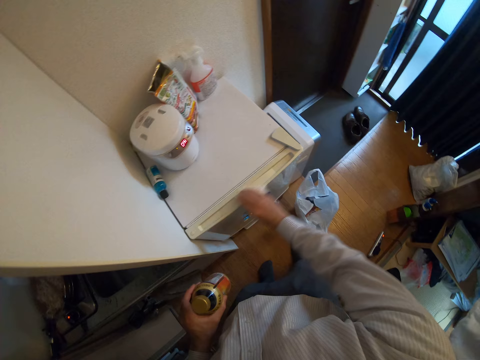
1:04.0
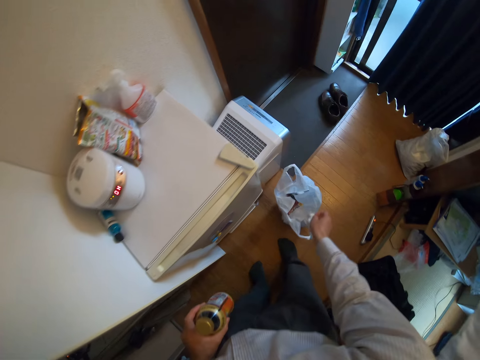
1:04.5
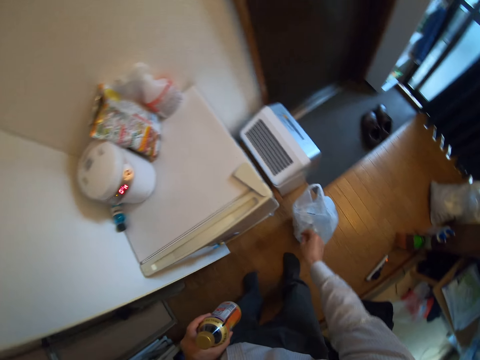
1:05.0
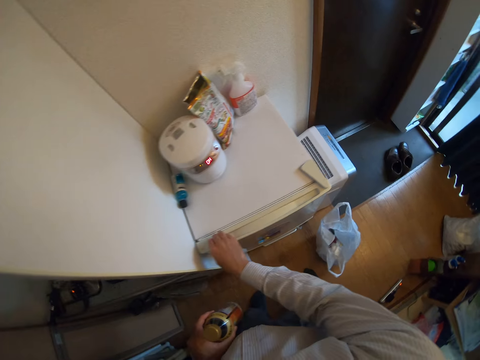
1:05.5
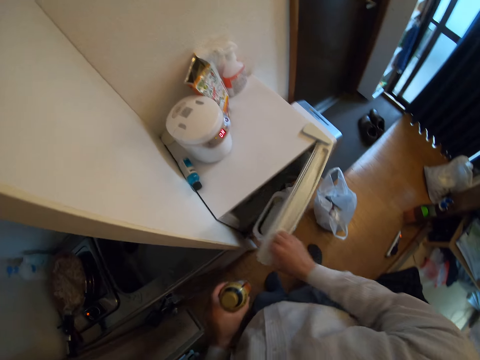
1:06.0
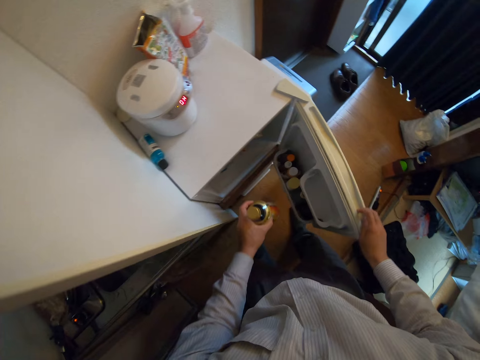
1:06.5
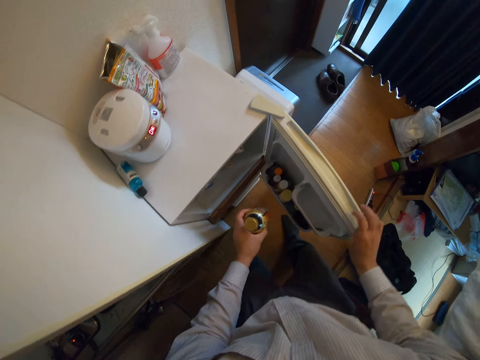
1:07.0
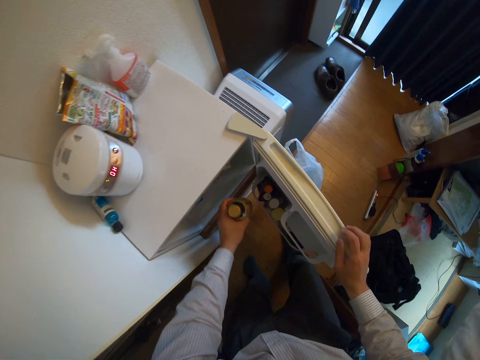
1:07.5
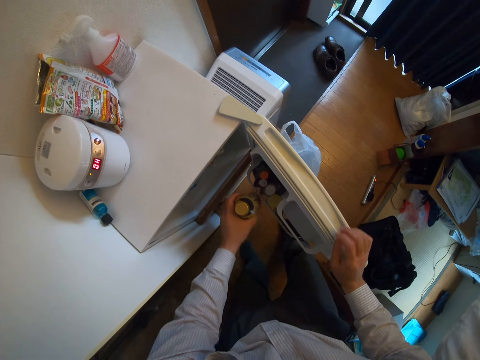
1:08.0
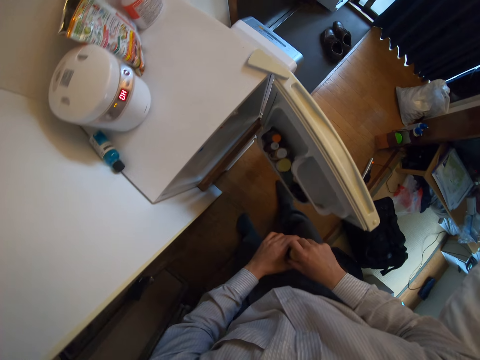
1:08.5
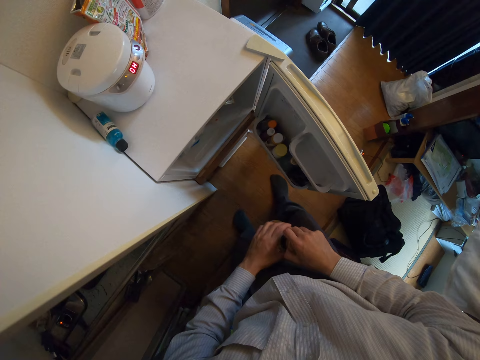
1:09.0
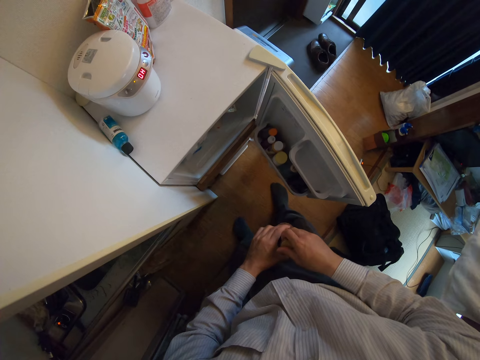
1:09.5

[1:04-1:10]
The camera wearer lowers her hand towards the paper on the floor. She throws the tissue paper into the trash bag. She moves her hand towards the fridge. She places her hand on the fridge door. She opens the fridge door with her hand. She moves her hand towards the fridge. She places the bottle on her other hand.

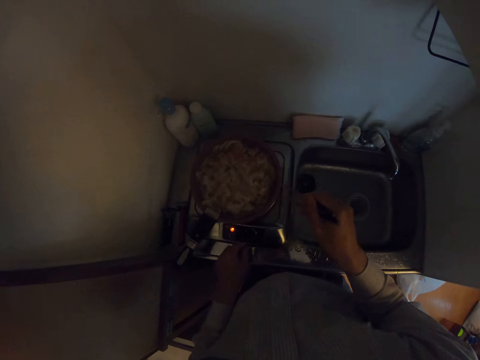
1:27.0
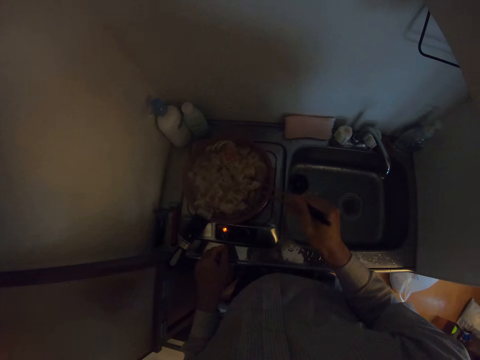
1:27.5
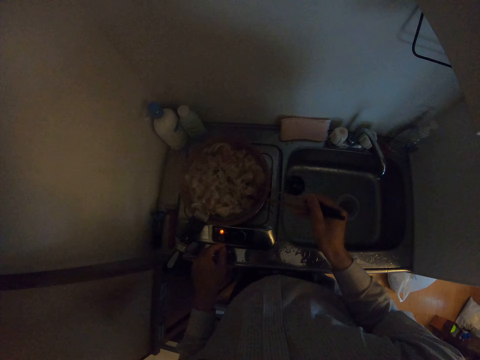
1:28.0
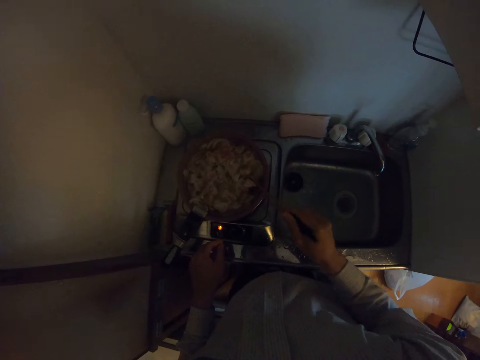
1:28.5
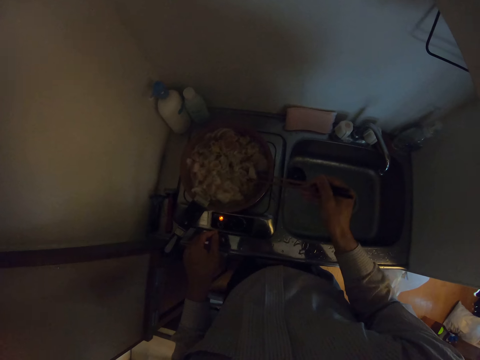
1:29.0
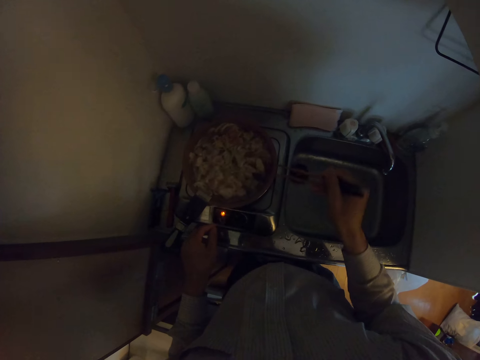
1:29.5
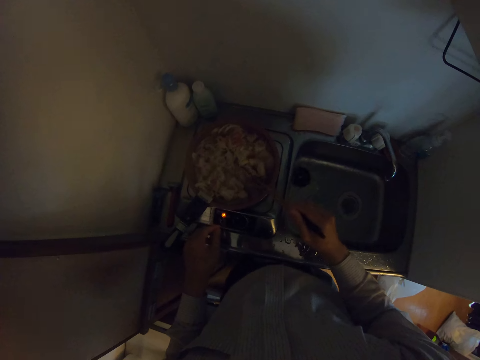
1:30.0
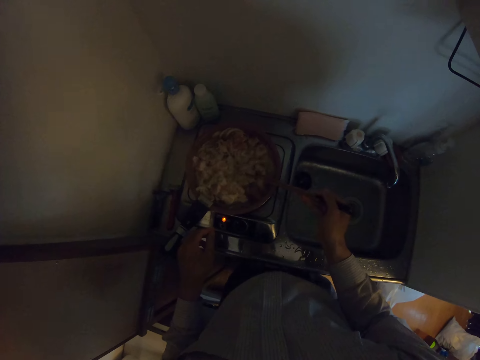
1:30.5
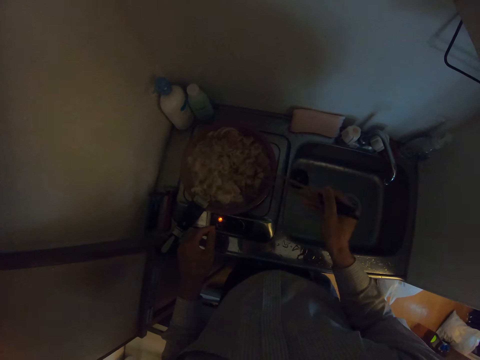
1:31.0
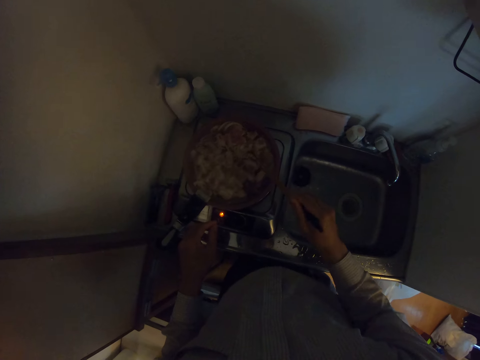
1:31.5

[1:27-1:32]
The camera wearer scatters the macaroni in the pan with the chopsticks. They stir the content of the pan with the chopsticks.

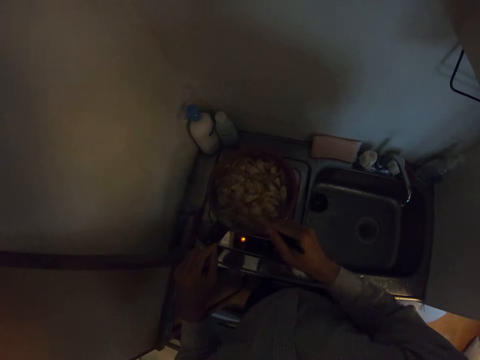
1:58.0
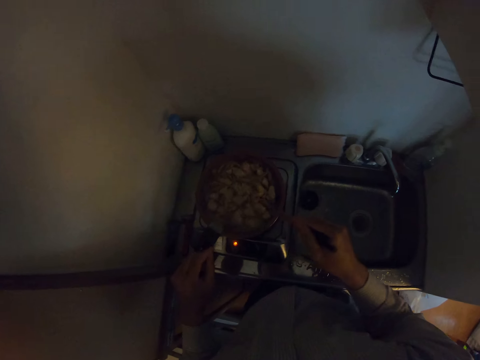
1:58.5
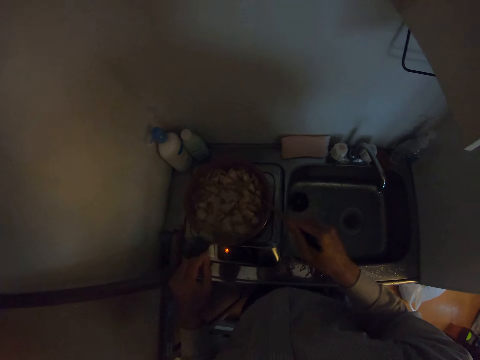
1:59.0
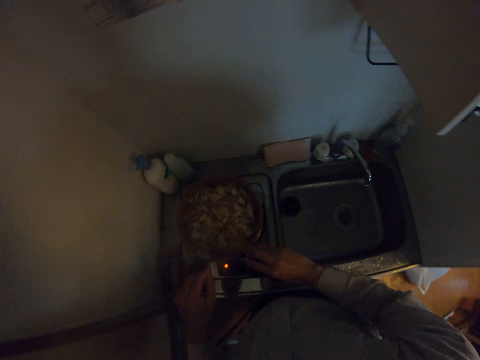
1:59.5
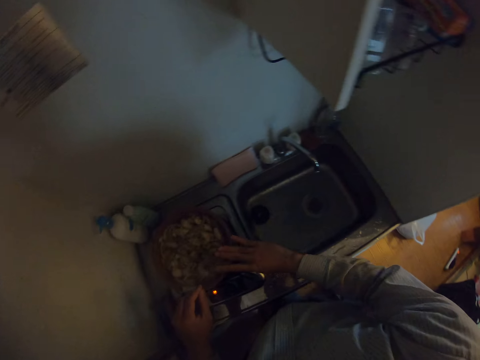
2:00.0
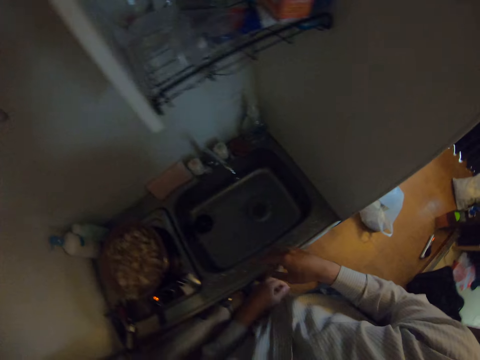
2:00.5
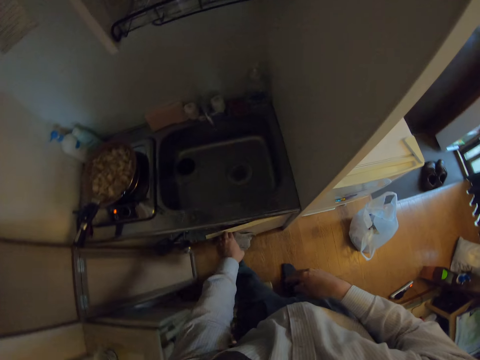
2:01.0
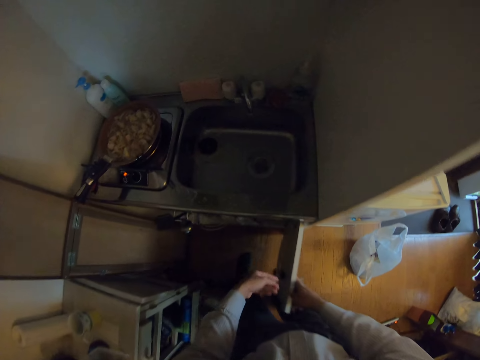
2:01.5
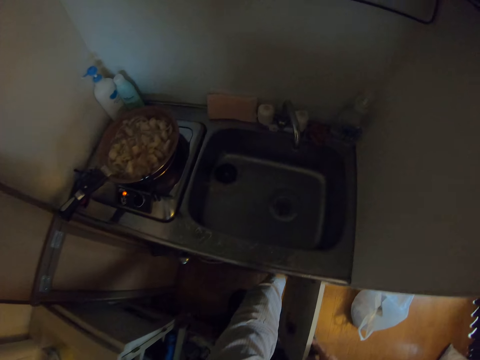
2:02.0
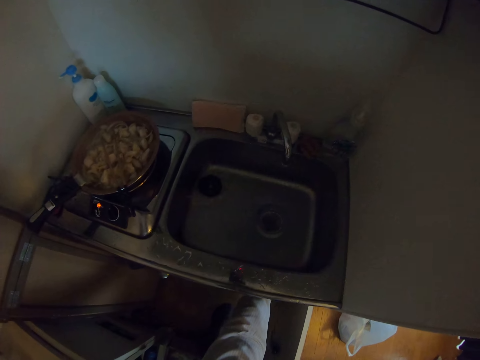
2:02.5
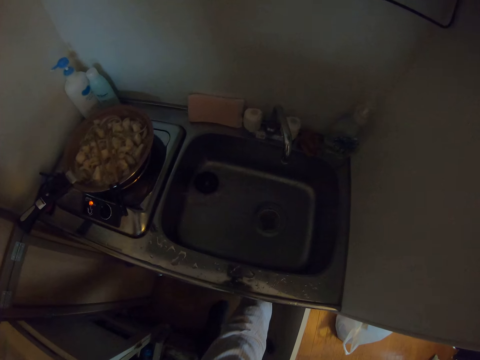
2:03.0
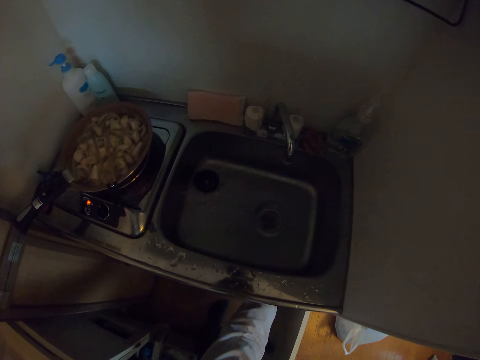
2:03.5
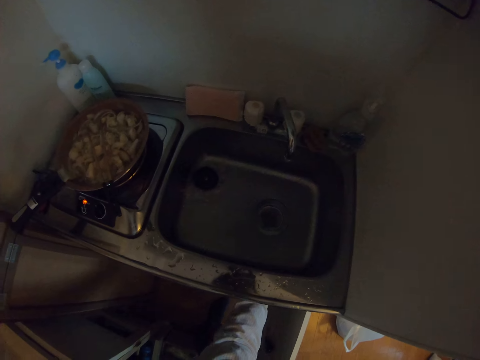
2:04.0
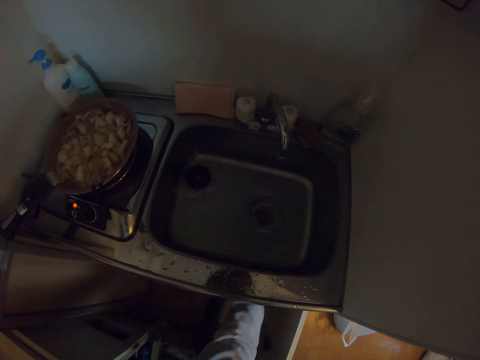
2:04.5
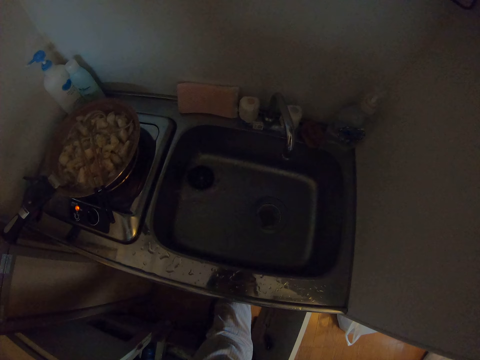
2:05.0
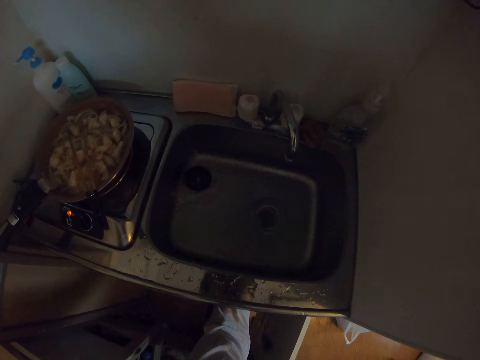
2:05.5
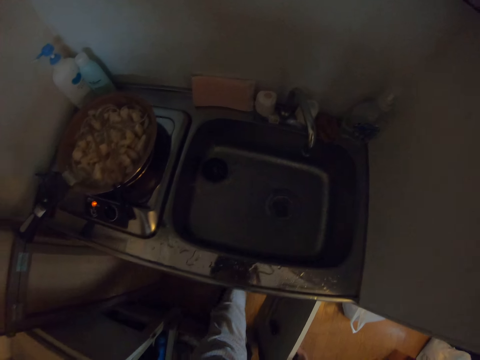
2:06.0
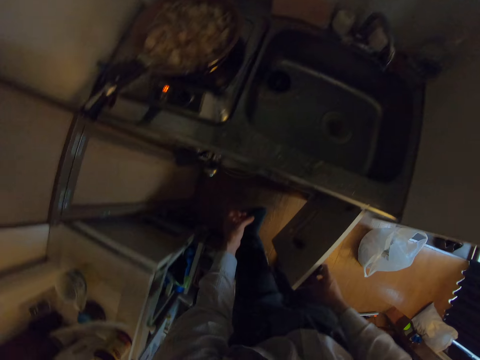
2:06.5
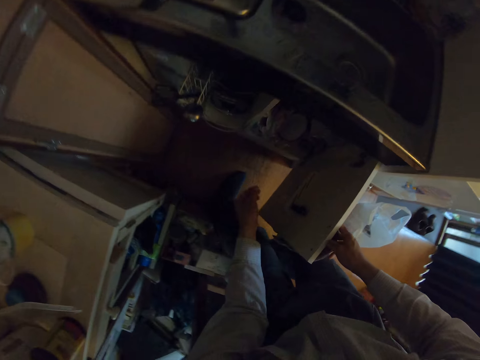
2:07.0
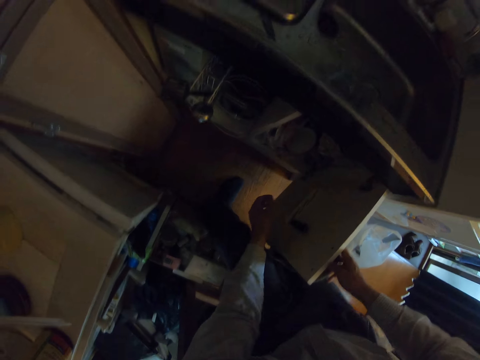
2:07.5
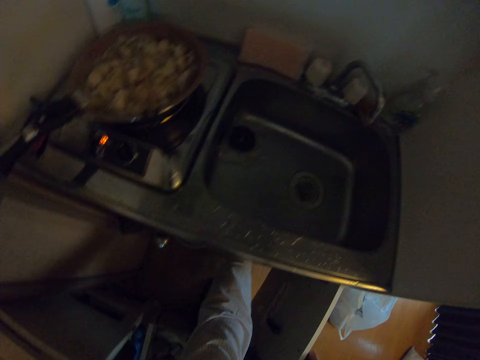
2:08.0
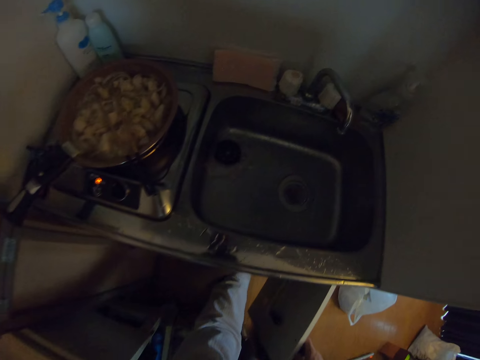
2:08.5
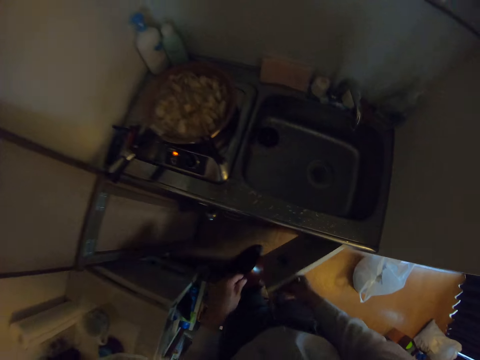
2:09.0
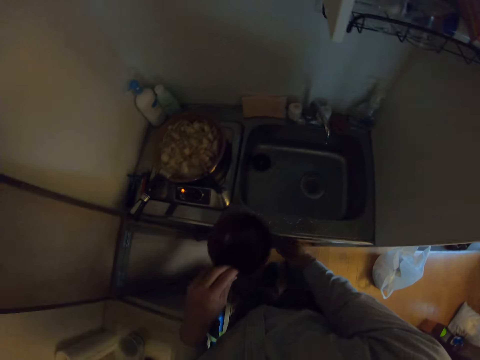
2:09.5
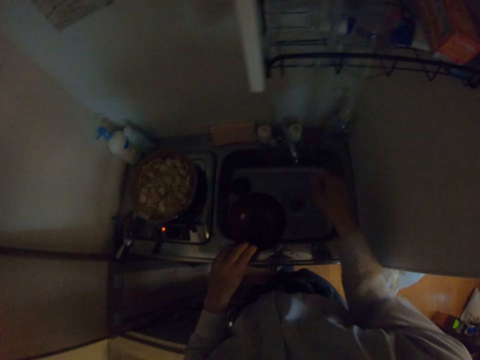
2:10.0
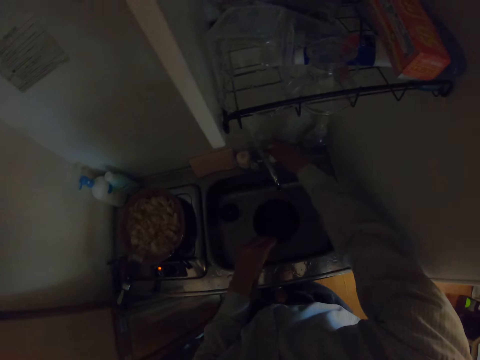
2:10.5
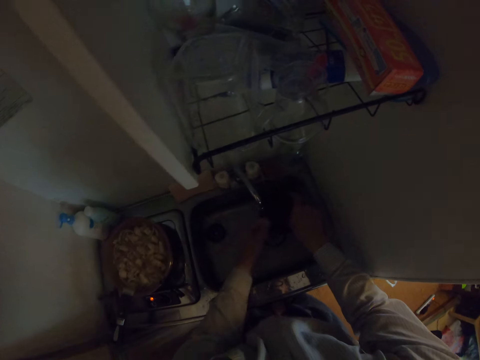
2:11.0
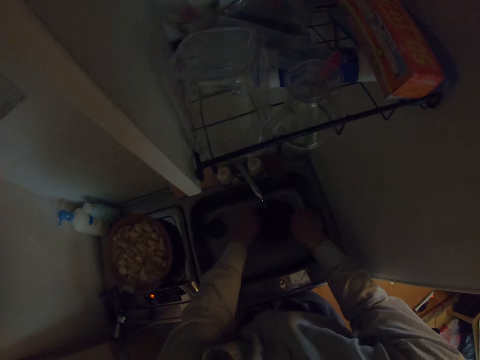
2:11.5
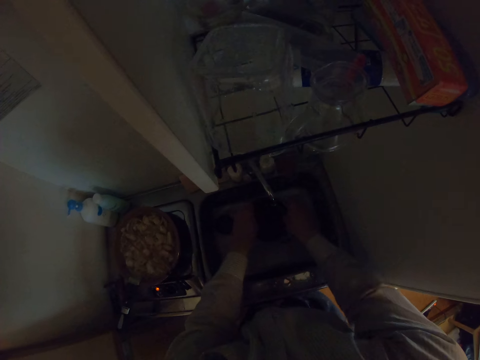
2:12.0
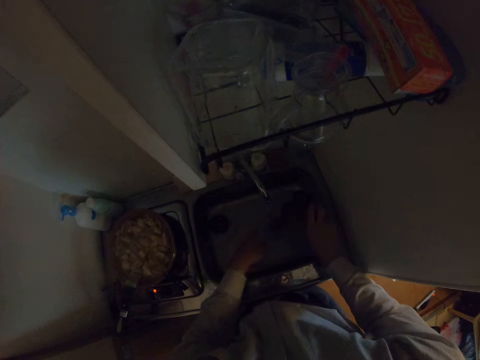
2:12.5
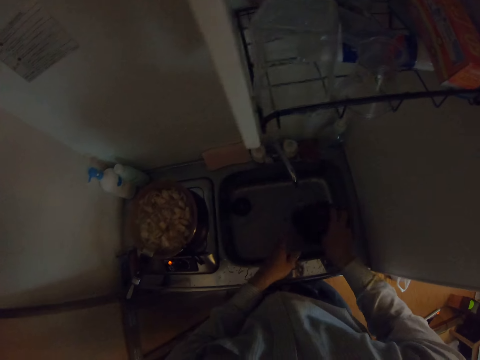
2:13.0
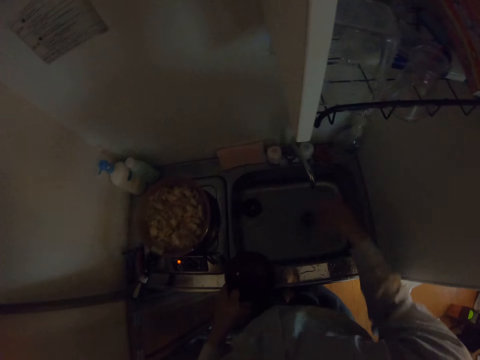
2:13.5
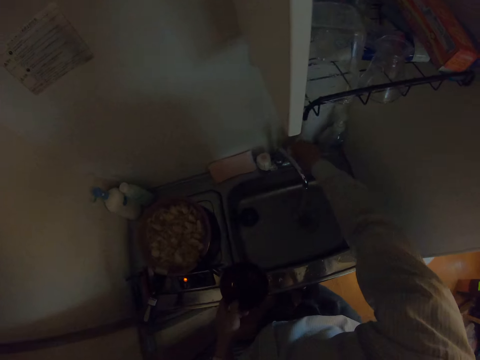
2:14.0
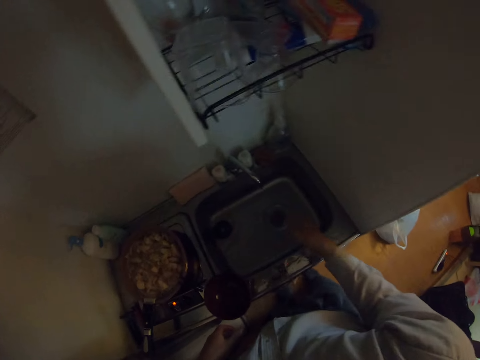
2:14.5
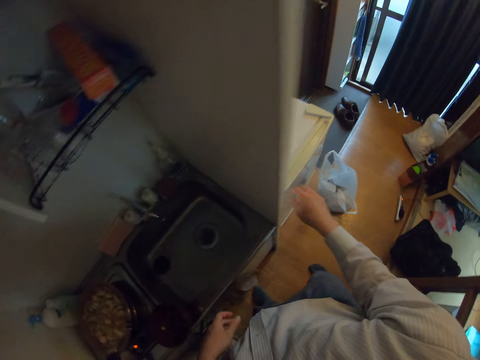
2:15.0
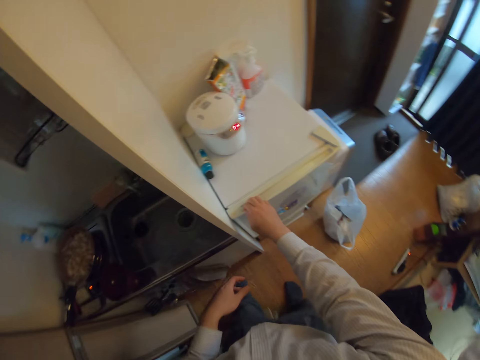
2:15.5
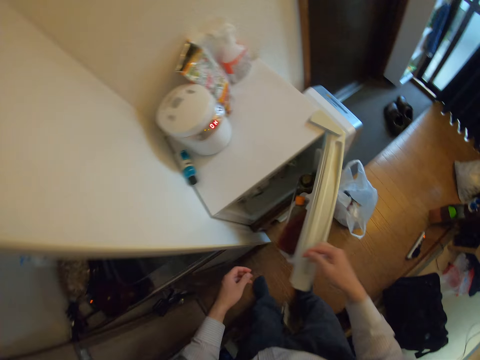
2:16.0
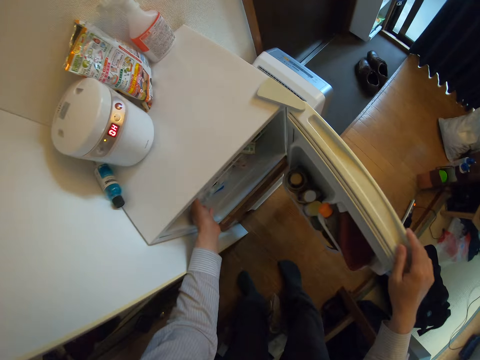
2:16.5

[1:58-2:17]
The camera wearer places the chopsticks in the cooking pan. She moves her hands away from the pan. She places her hand on the cabinet or cupboard and opens the cabinet door with her hand. She places her hand inside the cabinet, moves her hand around the inside of the cabinet, and removes her hand from the cabinet. She places her hand inside the cabinet. She brings out a bowl from the cupboard with her hand. She closes the cabinet door. She moves her hand forwards. She turns on the tap. She moves her hand towards the bowl. She washes the bowl with her hands. She moves the bowl towards her. She moves her hand forwards. She places the bowl on the edge of the sink. She closes the tap. She moves her hand towards her. She moves her hand towards the fridge. She opens the fridge door with her hand. She places her hand on the fridge door. She moves her hand towards the inside of the fridge.
